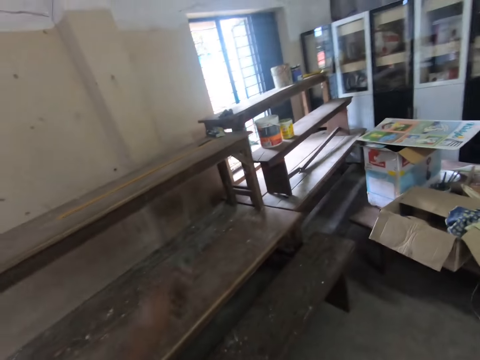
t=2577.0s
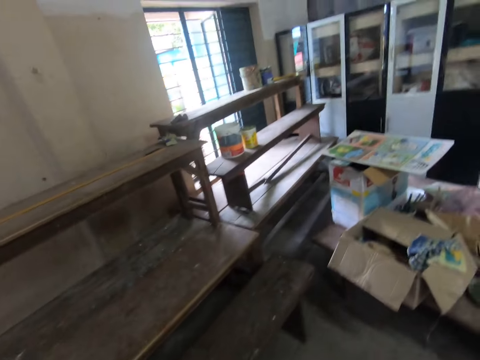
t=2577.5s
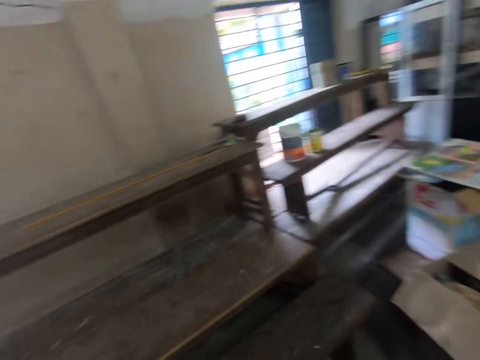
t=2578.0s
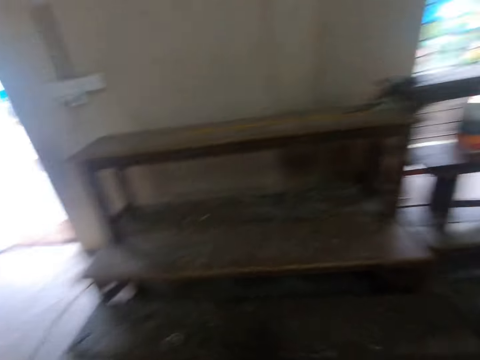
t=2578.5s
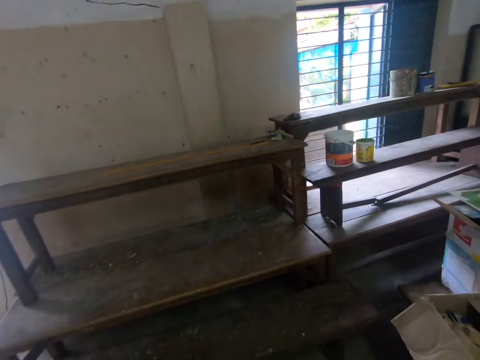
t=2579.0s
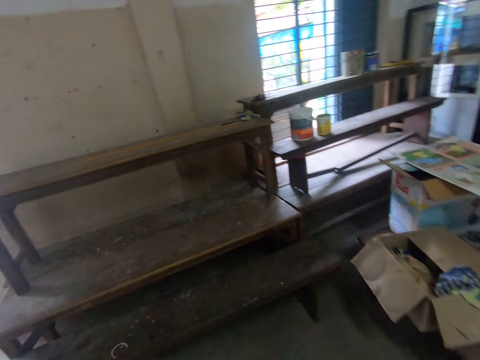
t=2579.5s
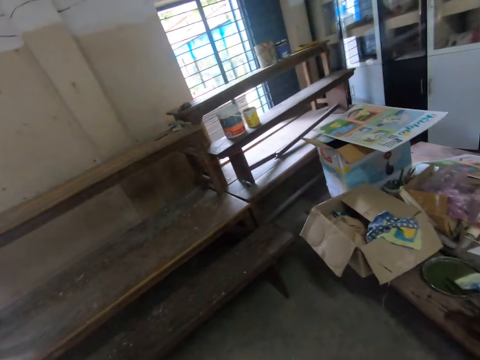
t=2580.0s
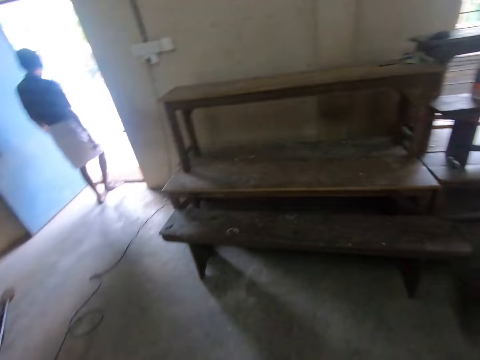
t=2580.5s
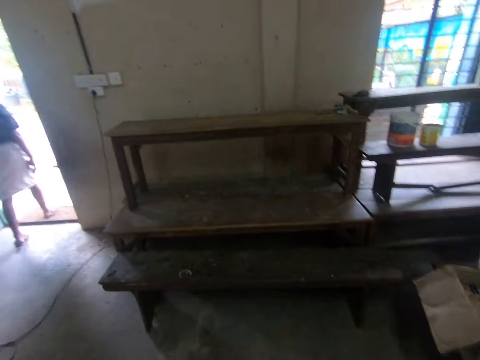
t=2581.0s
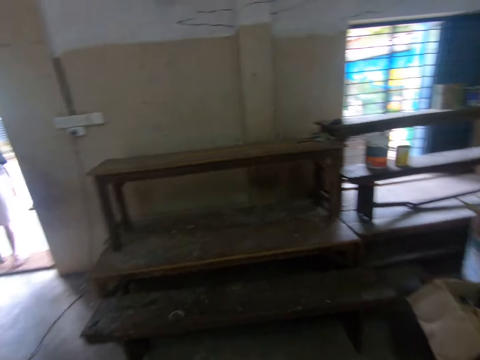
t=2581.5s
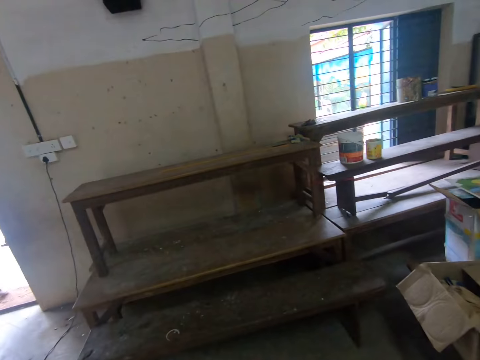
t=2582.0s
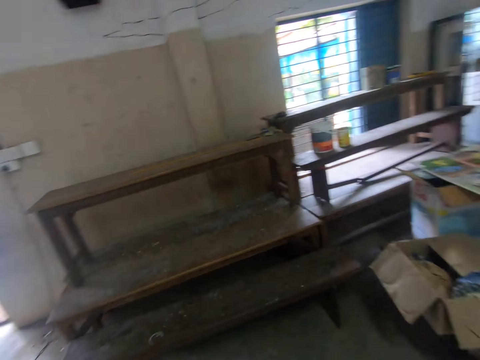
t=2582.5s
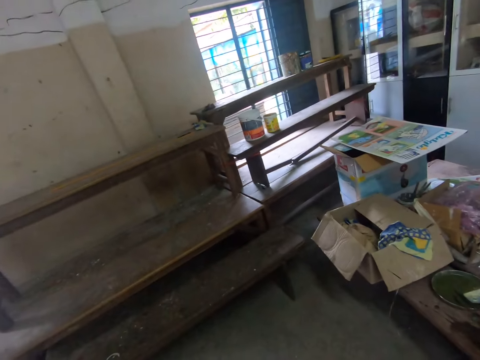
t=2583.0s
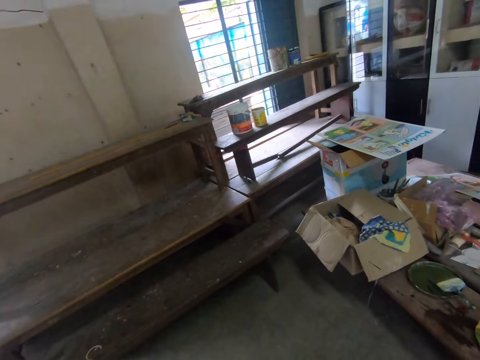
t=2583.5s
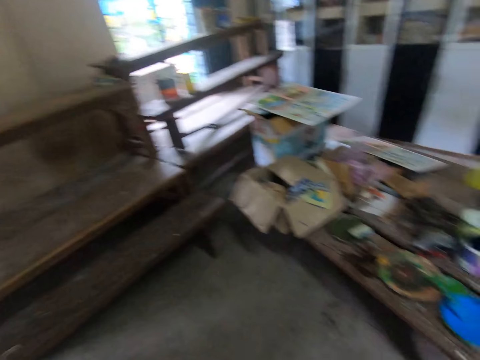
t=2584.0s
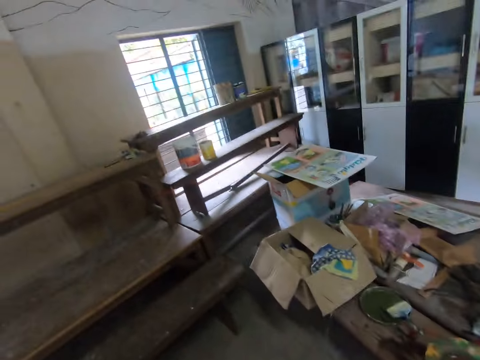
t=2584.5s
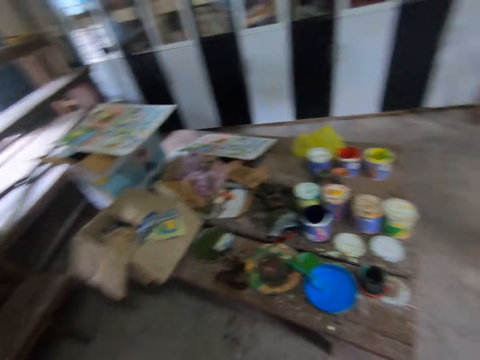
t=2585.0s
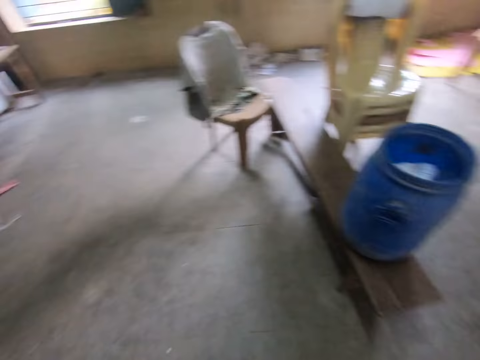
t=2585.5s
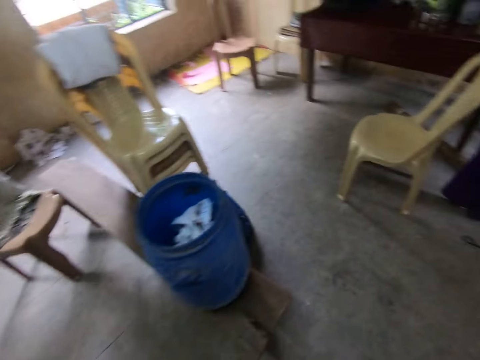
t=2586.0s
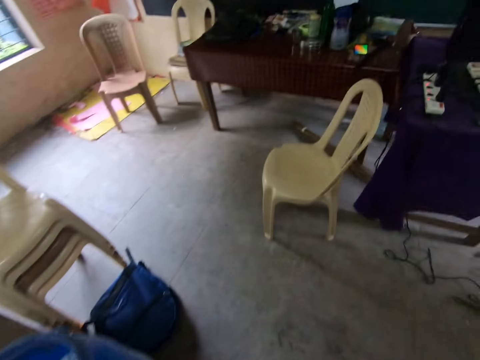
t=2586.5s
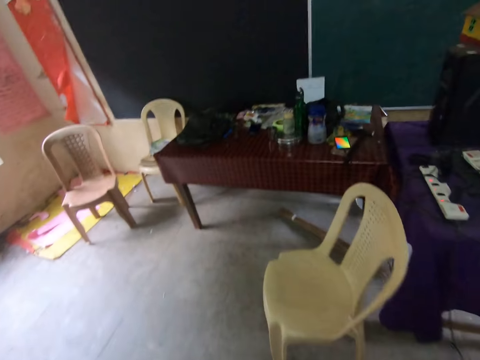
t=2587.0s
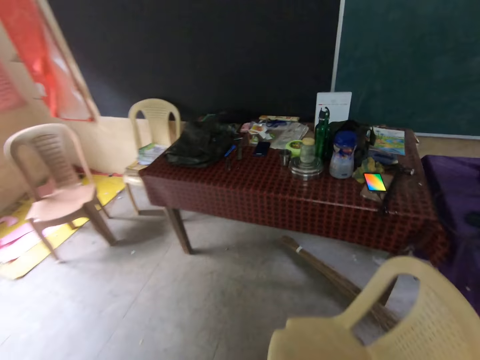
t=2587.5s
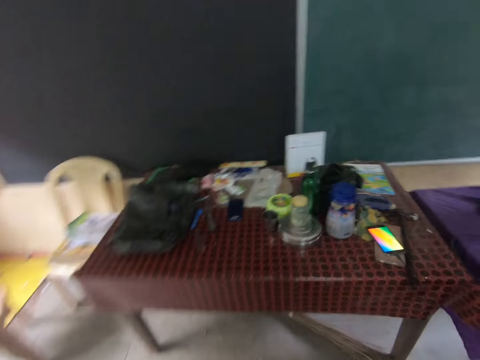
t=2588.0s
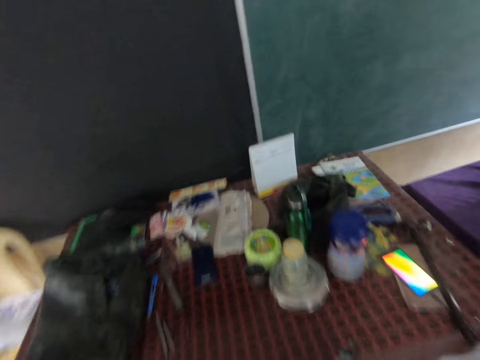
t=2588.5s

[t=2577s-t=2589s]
The camera wearer moves the left hand. They move around the house. They look around. A man walks at the compound. The camera wearer looks around the house. They walk in a room. They walk towards the table.

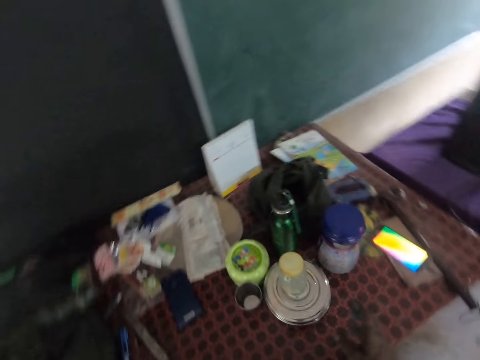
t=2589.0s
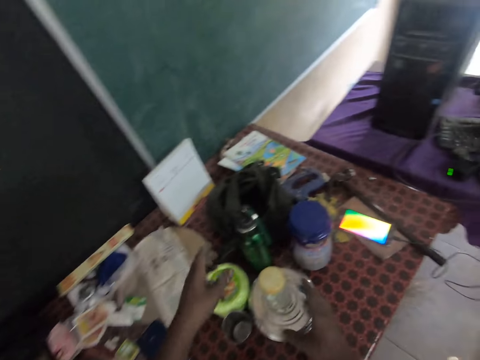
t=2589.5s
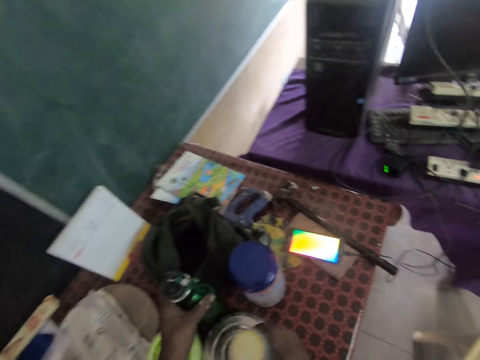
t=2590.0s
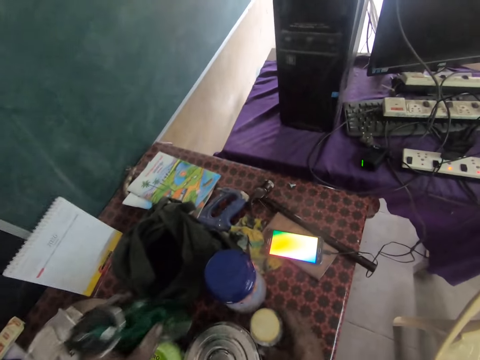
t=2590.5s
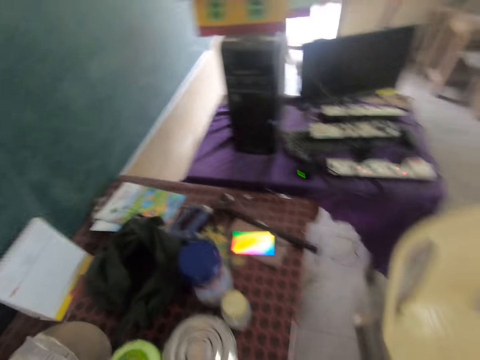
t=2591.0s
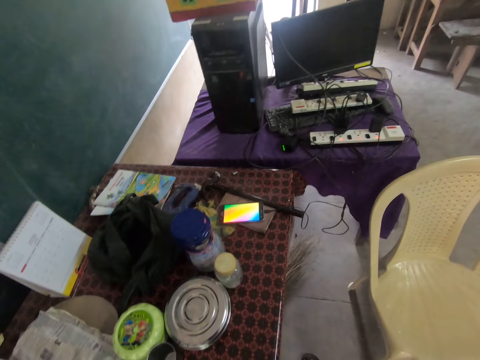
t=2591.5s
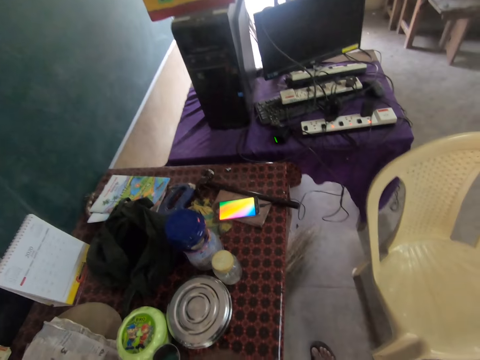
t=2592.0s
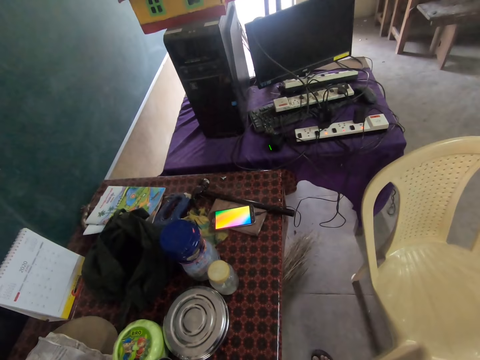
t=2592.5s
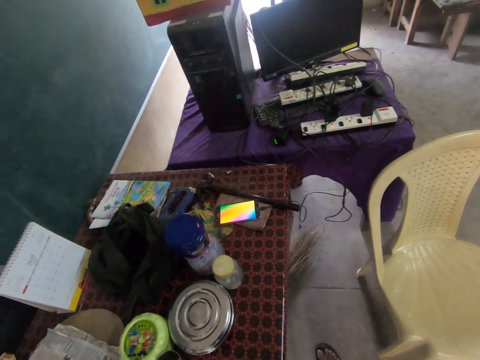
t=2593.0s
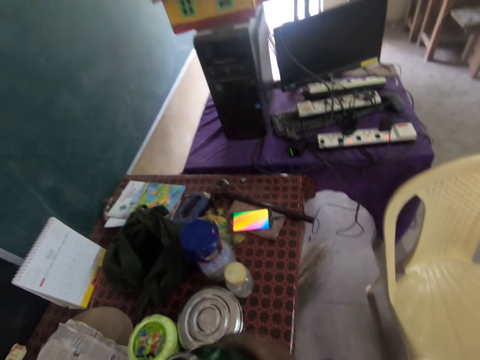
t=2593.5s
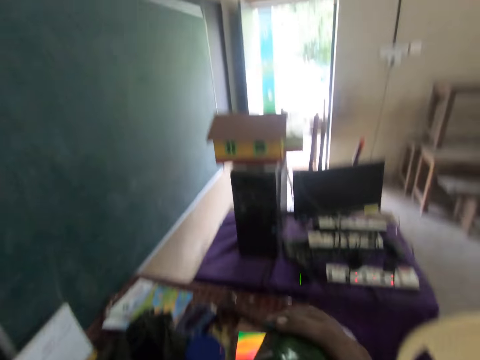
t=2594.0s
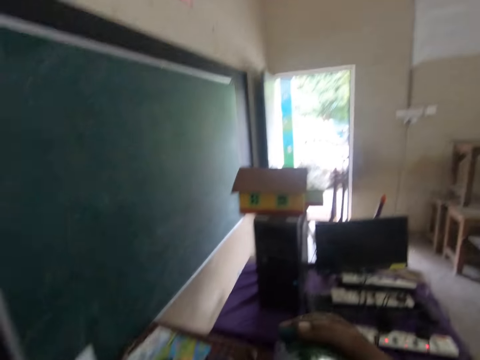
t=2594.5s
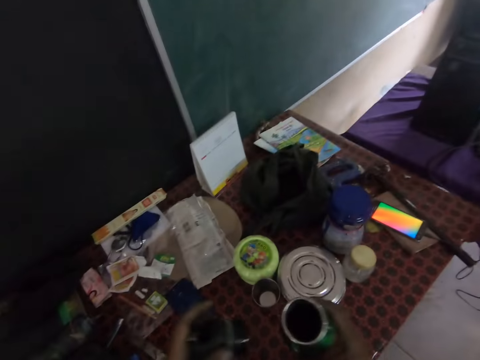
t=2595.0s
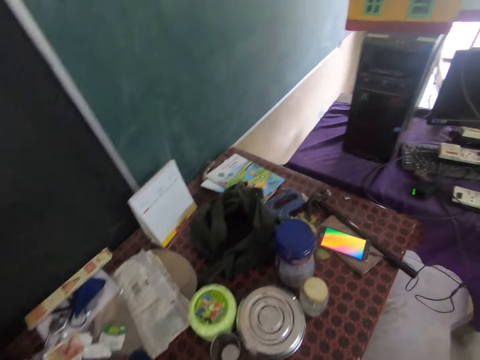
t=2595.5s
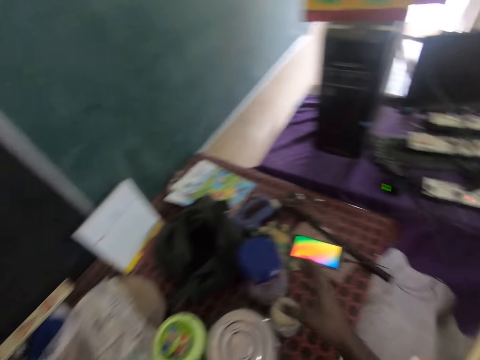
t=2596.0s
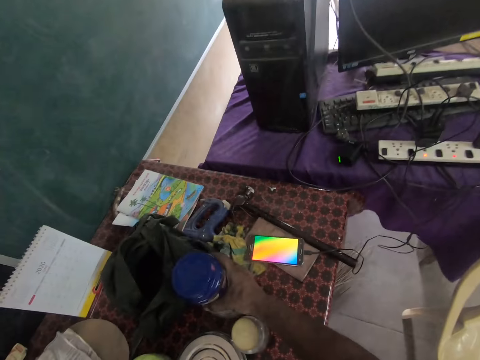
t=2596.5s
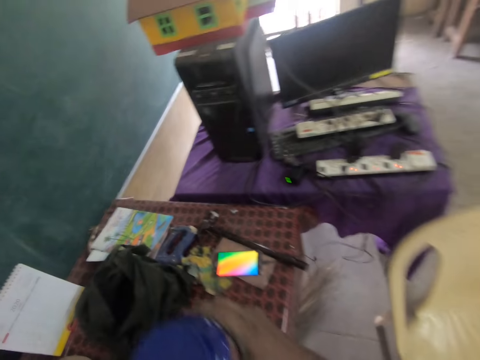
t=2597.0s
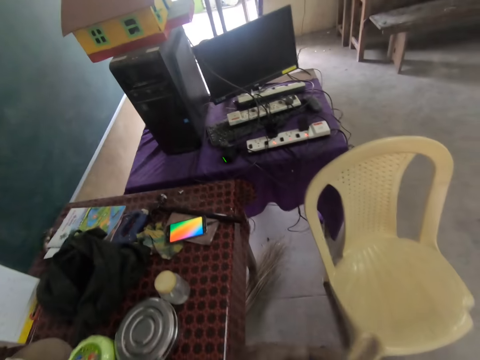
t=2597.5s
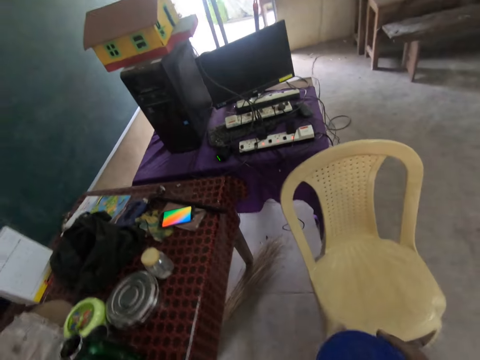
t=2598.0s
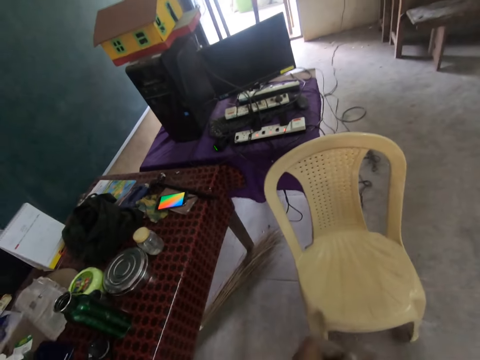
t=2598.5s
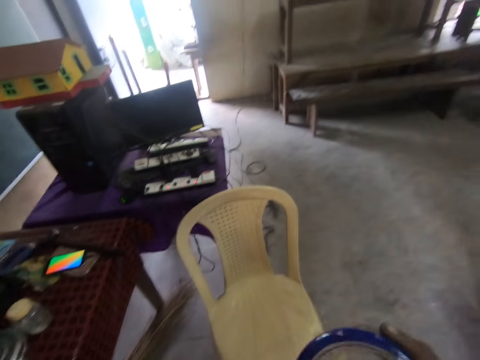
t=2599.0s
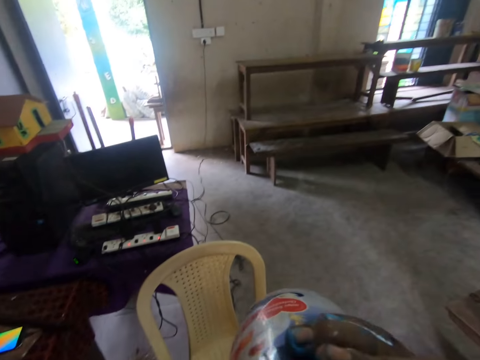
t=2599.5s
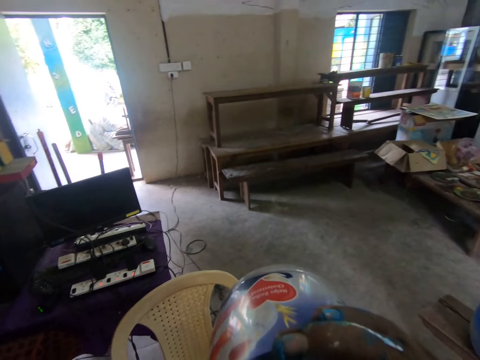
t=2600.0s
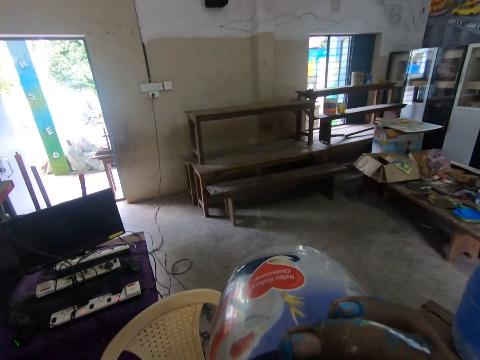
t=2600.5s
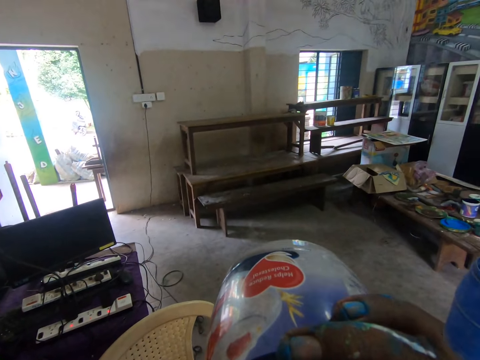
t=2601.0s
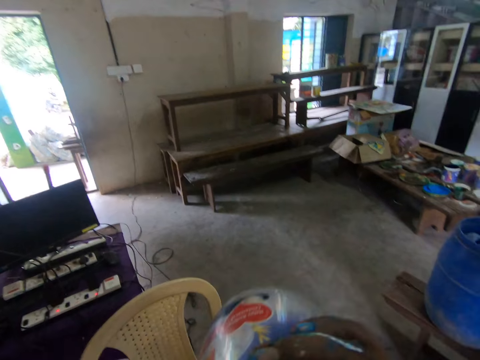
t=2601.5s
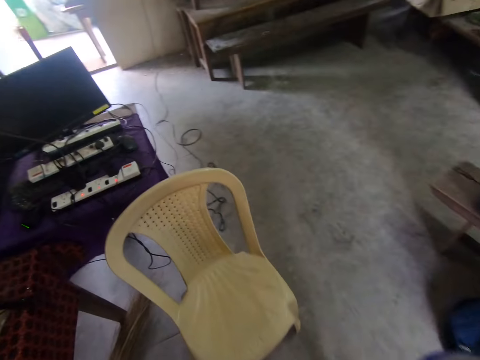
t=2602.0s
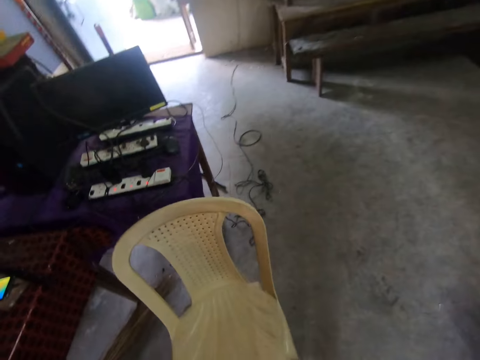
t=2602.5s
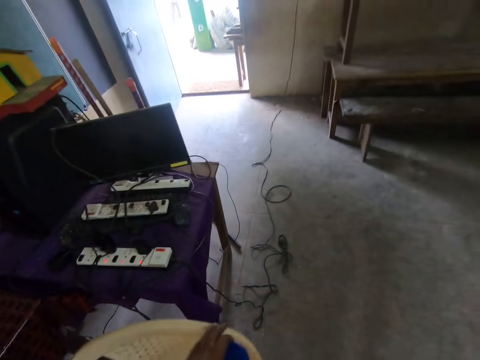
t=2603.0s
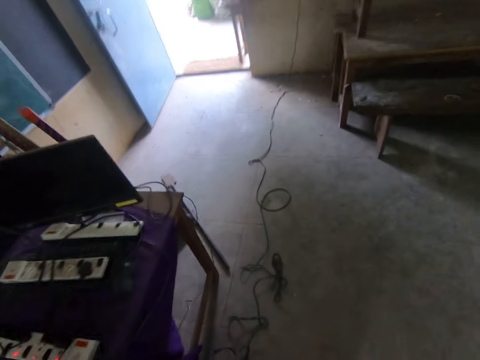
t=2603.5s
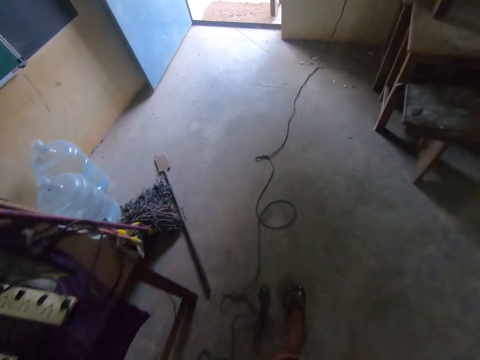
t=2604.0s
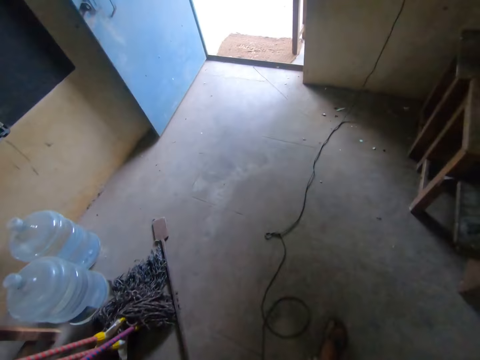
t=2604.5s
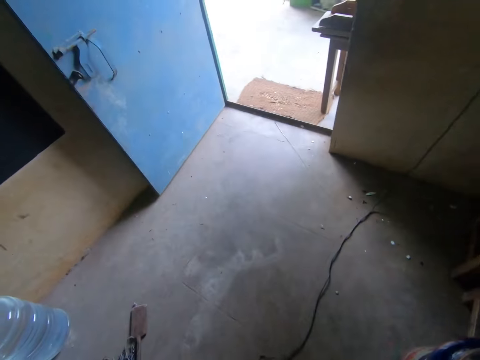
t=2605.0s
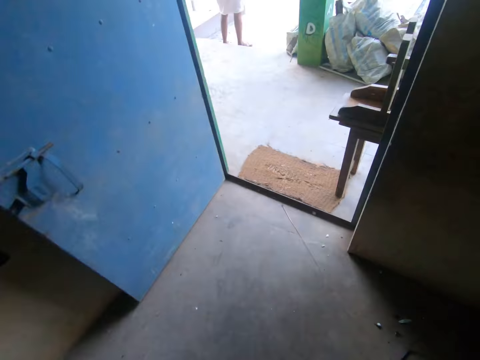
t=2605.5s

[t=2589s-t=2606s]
The camera wearer stretches a hand on the table. They pick a tin with the right hand. They put the tin on the table. They pick a bottle with the left hand. They look around. They stand beside the table. They drink from the bottle. They put the bottle on the table. They pick a tin from the table. They open the tin. They drink from the tin. They walk in the room.
